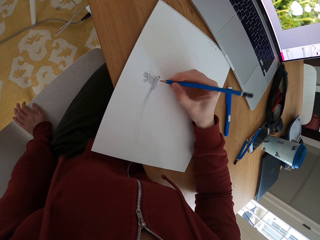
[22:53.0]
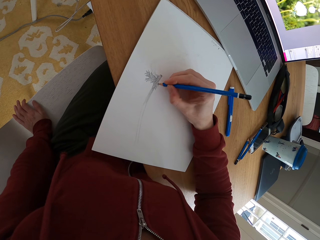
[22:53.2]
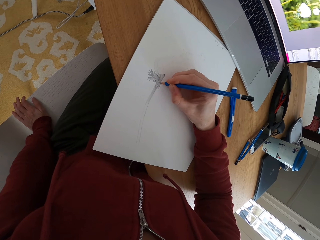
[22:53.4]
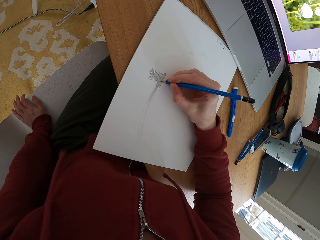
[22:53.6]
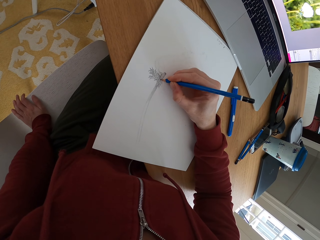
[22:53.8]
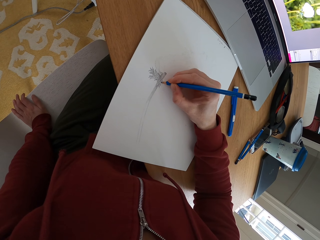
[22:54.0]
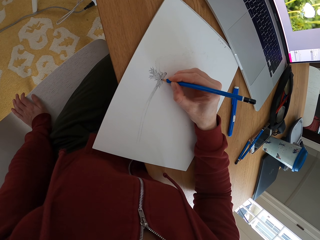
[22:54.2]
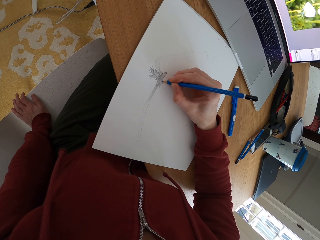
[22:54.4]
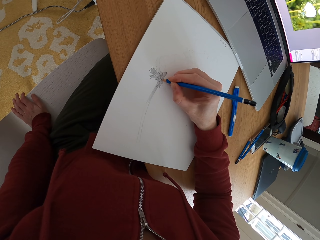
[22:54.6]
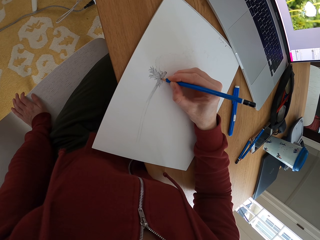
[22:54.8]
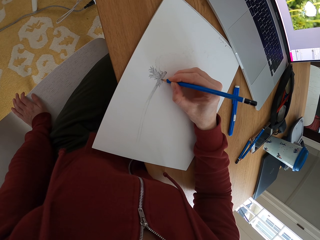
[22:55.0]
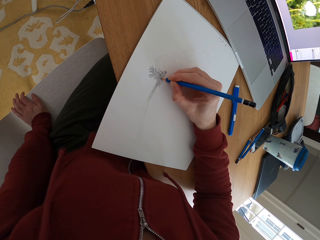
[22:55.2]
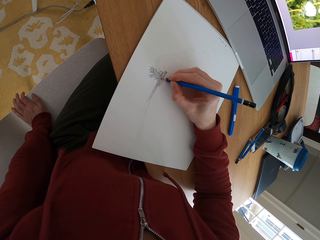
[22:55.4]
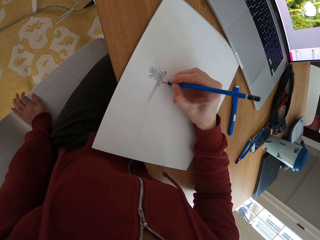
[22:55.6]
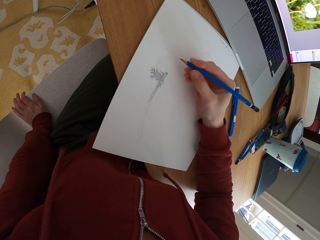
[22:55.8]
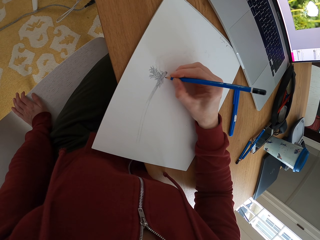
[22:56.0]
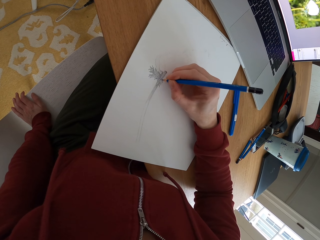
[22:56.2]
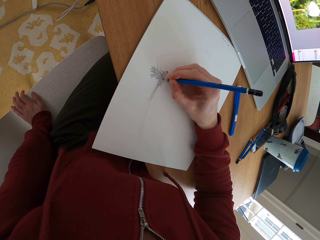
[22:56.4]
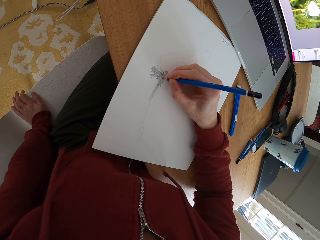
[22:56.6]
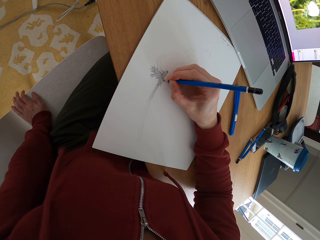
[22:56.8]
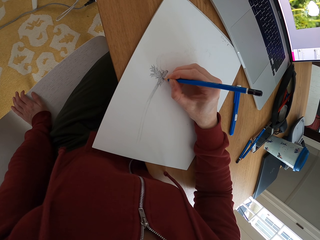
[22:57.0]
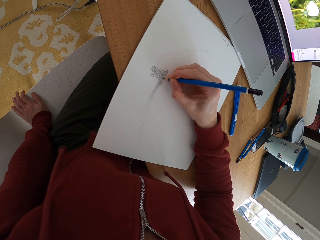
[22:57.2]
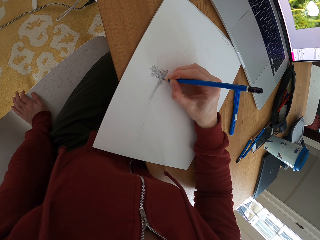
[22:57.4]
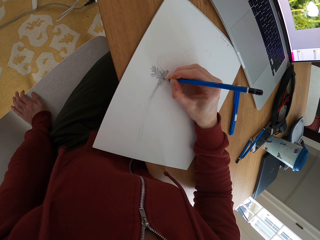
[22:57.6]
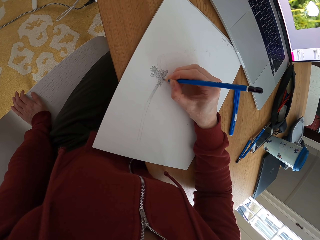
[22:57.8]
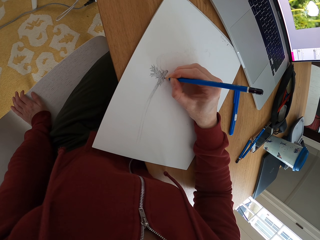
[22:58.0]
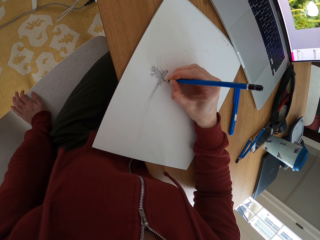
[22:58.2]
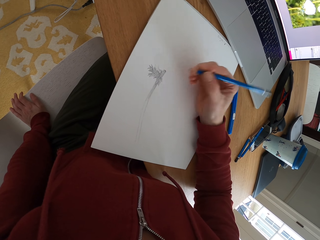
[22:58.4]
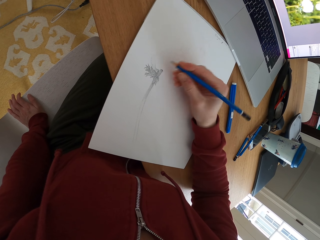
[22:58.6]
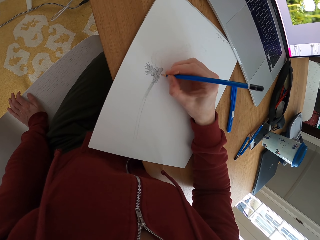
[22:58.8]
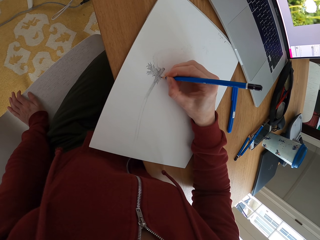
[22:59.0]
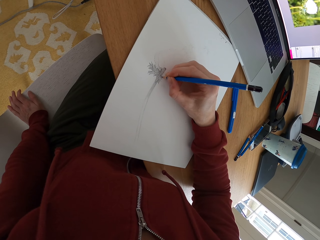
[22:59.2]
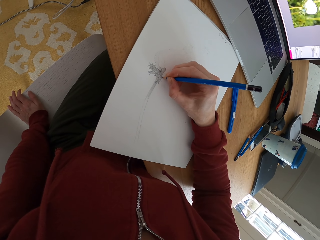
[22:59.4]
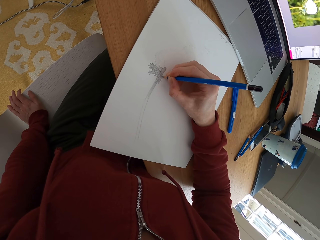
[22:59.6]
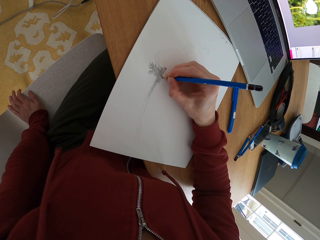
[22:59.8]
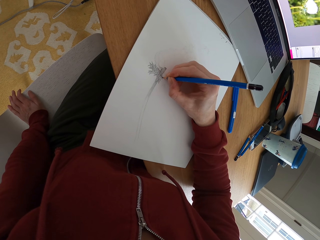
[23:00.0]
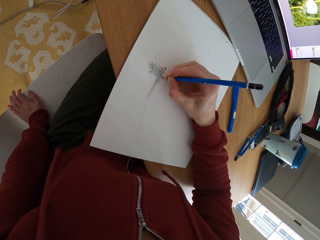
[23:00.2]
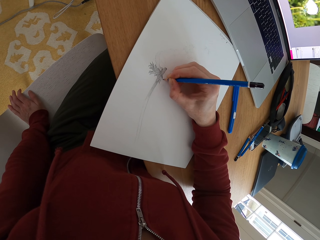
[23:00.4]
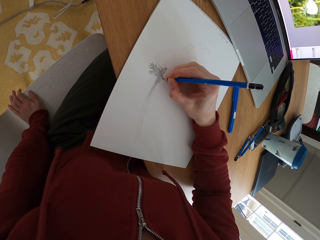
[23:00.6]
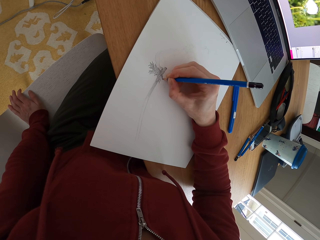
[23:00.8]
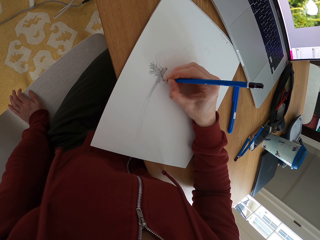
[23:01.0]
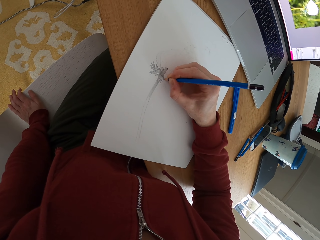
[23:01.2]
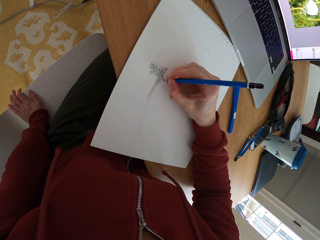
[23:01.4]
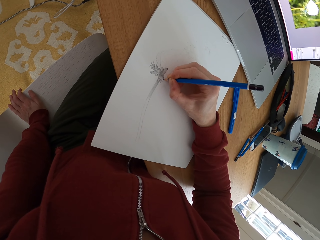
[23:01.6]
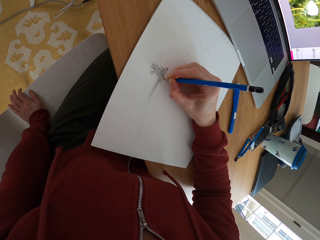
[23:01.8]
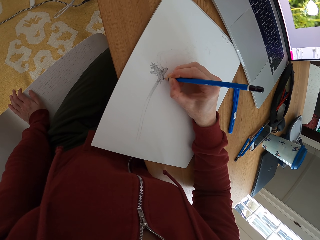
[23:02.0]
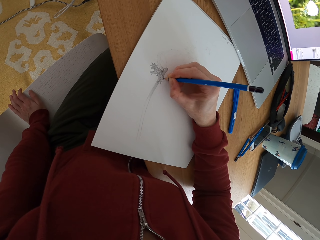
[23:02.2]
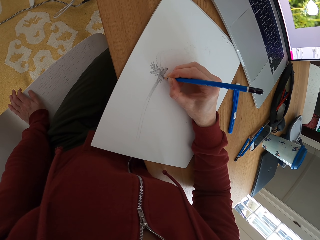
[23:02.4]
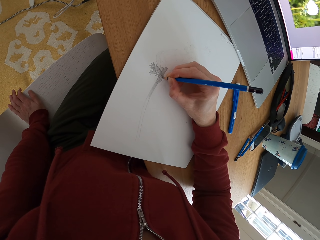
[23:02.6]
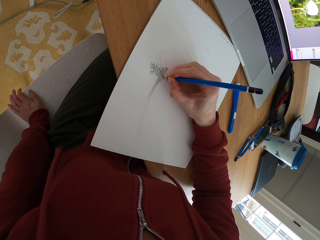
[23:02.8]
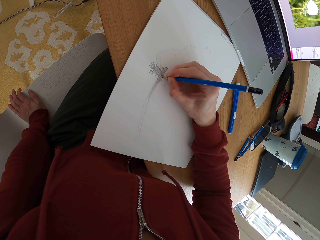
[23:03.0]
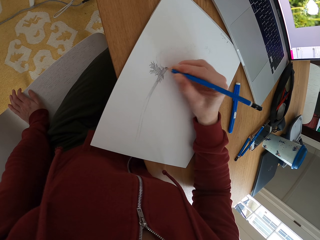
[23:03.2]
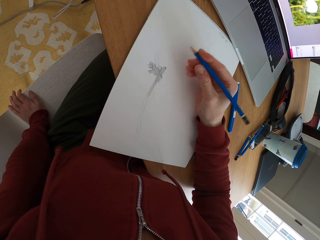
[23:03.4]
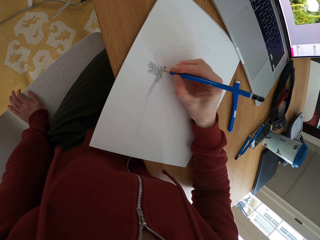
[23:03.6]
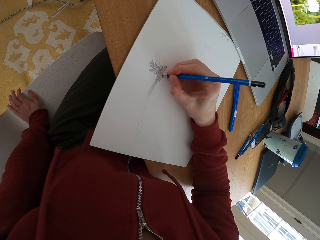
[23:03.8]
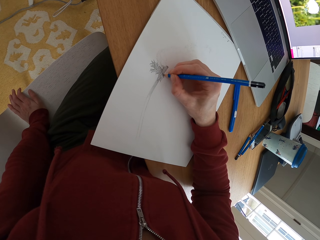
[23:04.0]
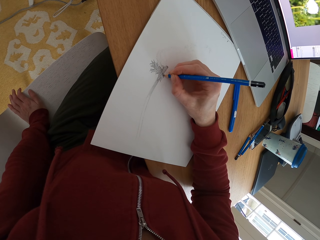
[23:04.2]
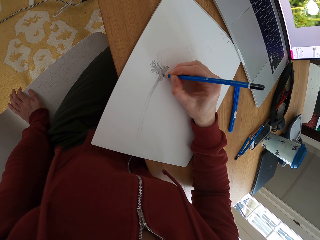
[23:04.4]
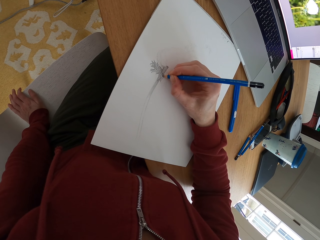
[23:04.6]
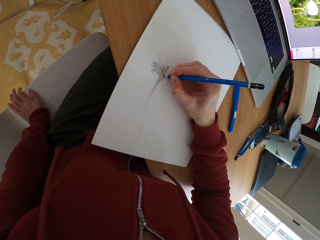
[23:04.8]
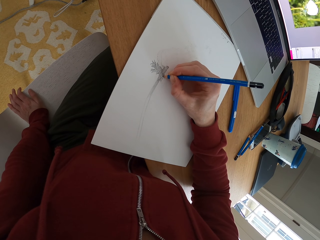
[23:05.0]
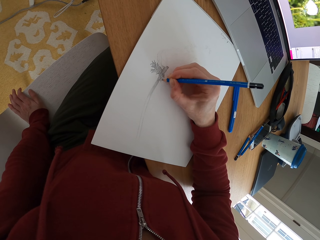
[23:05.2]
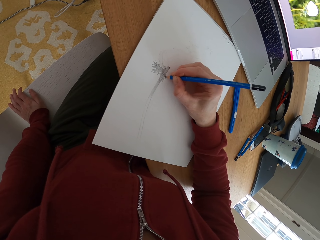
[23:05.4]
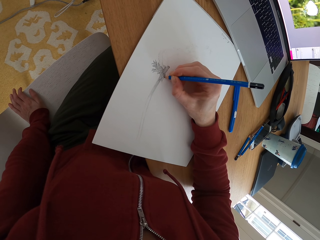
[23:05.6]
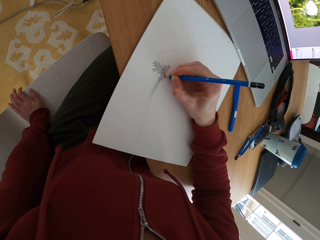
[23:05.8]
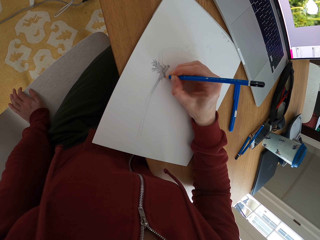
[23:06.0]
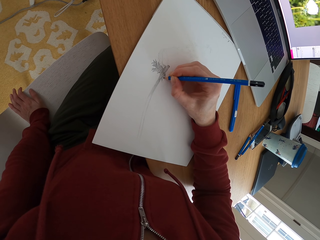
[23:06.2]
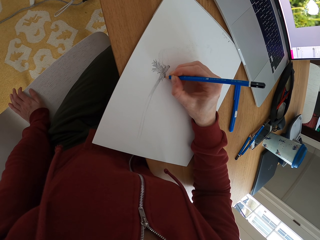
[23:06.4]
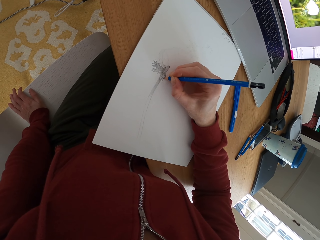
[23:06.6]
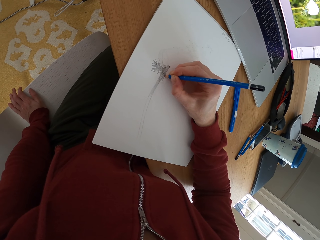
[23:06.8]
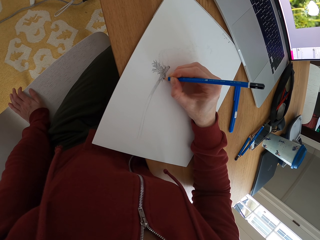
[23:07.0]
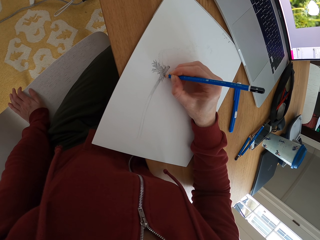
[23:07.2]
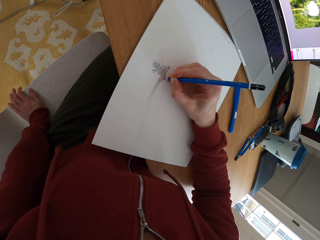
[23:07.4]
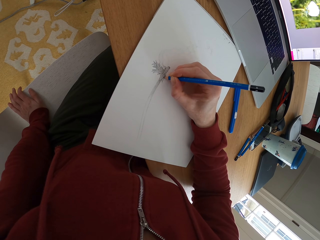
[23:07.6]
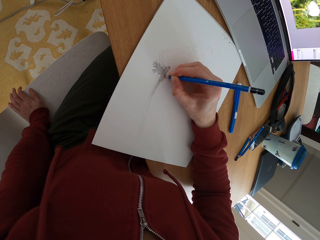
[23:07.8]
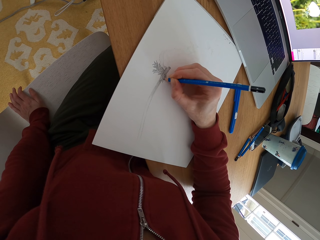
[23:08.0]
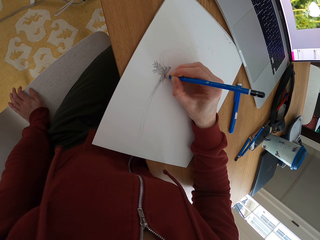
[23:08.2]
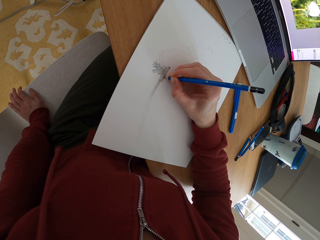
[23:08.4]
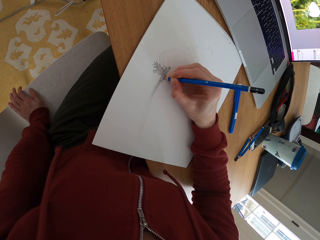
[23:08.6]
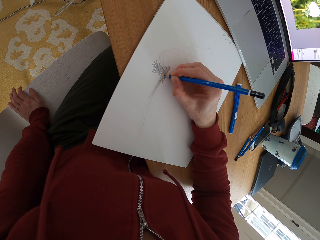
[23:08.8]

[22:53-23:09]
The camera wearer draws the picture. They hold the chair with the left hand. They draw on the paper.

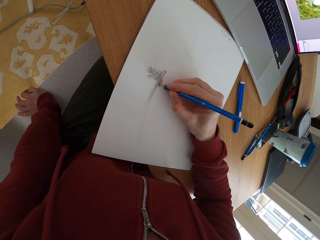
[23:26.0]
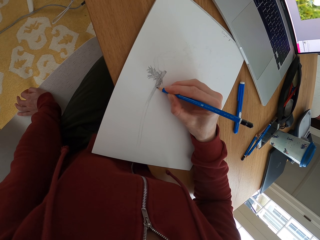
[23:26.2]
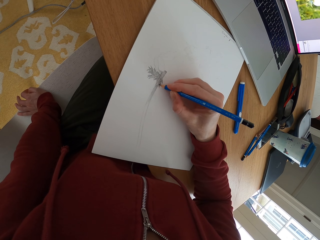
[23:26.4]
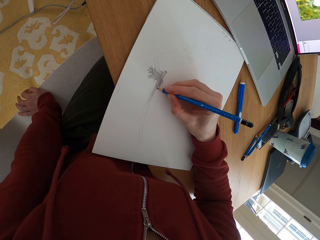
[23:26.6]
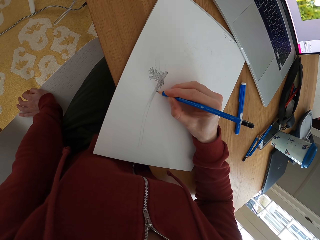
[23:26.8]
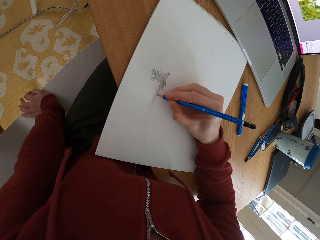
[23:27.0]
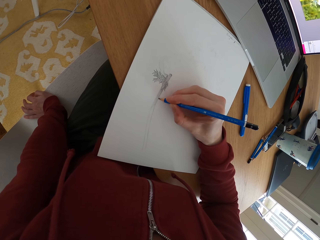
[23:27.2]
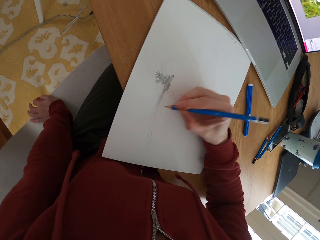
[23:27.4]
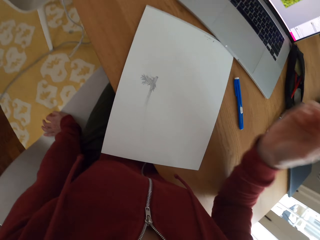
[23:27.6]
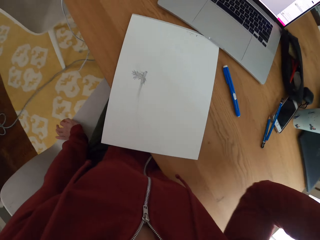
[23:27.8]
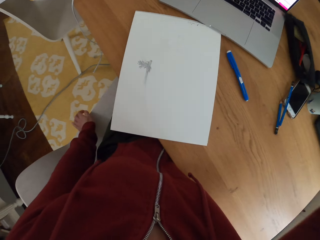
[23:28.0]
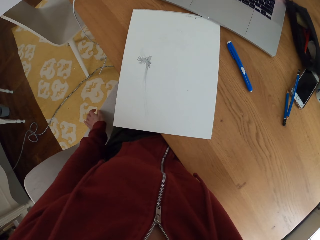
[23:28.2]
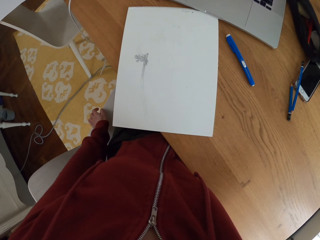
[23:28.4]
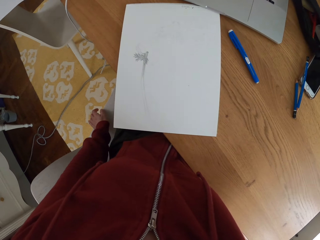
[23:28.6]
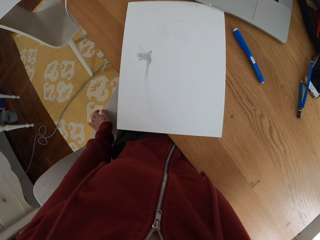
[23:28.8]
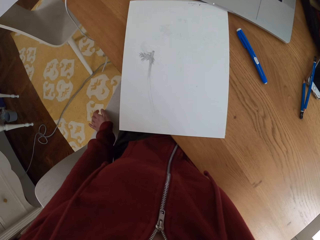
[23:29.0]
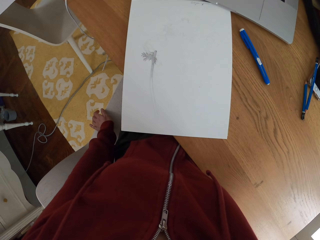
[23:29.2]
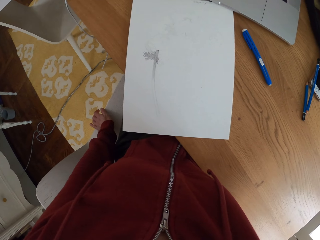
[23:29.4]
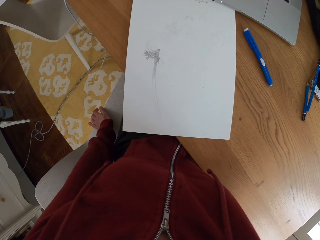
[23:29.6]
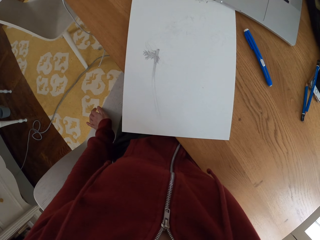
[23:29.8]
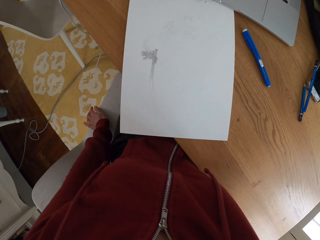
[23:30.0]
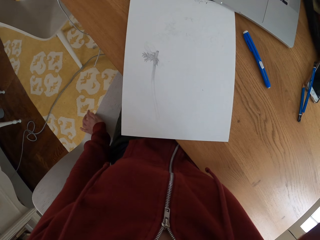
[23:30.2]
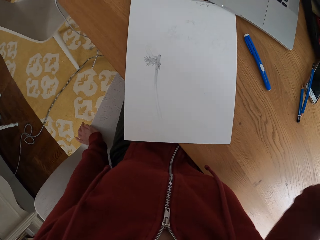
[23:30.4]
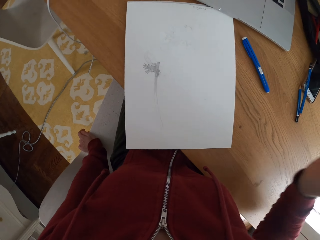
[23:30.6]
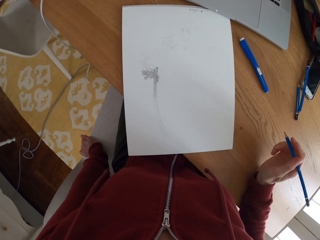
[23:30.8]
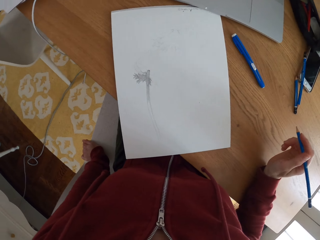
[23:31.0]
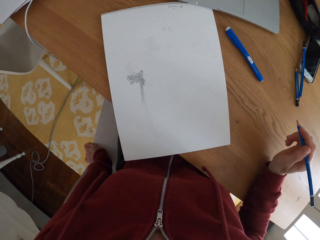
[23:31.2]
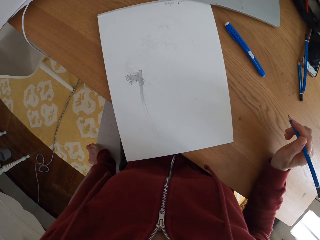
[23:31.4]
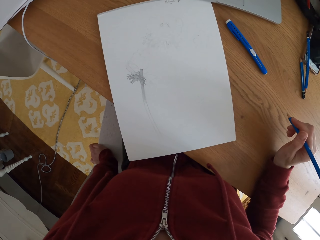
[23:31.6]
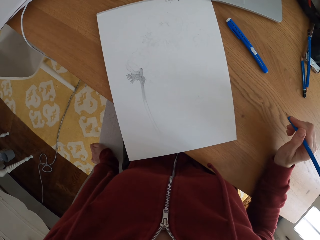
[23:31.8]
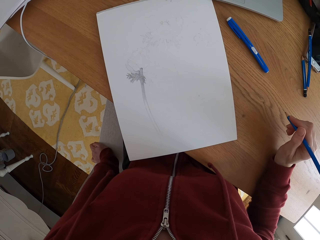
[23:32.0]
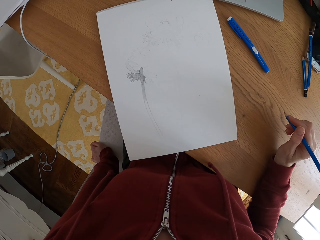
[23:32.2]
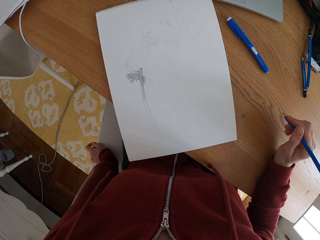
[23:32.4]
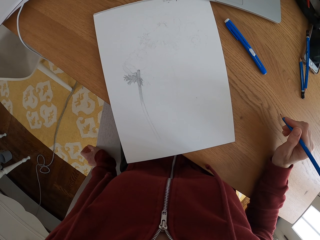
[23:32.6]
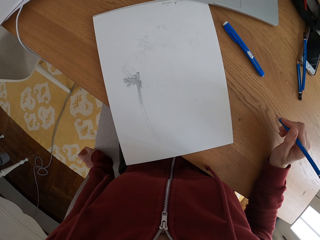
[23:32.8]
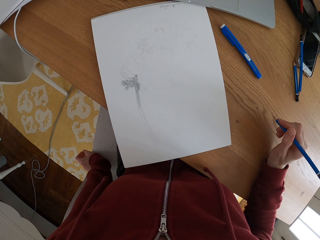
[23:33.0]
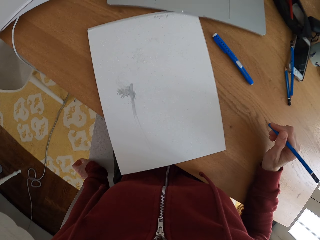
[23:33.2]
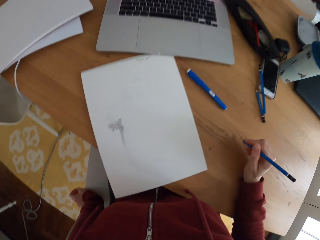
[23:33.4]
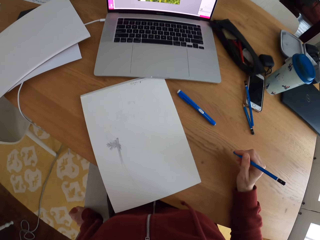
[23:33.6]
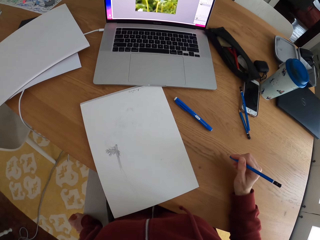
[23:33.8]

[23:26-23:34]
The camera wearer raises the right hand.
